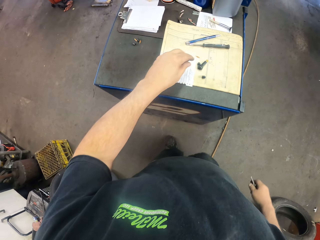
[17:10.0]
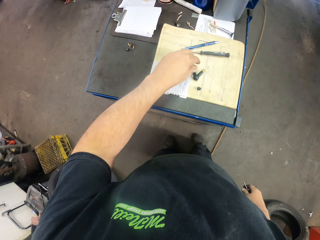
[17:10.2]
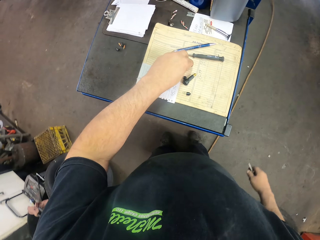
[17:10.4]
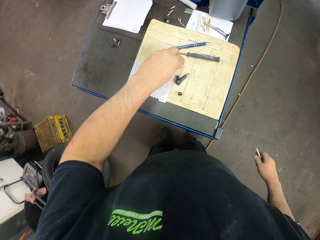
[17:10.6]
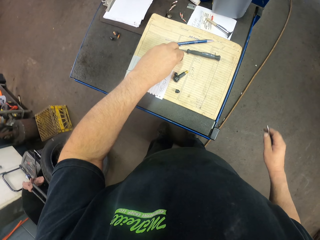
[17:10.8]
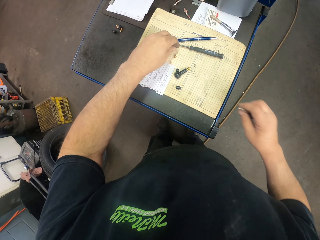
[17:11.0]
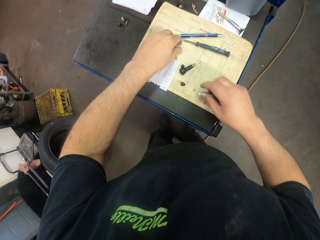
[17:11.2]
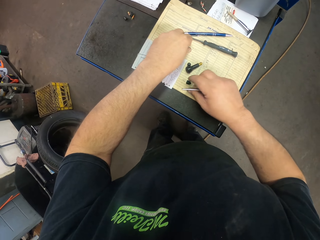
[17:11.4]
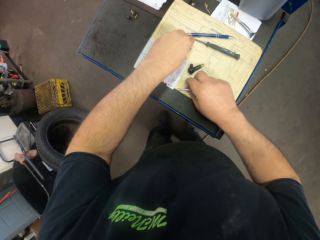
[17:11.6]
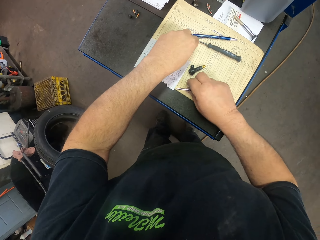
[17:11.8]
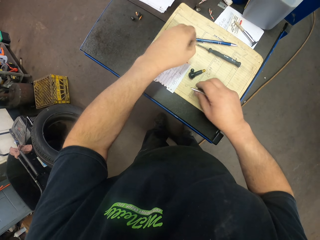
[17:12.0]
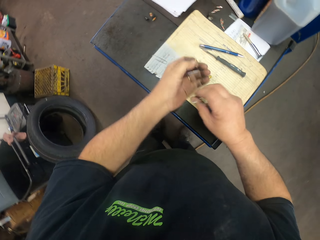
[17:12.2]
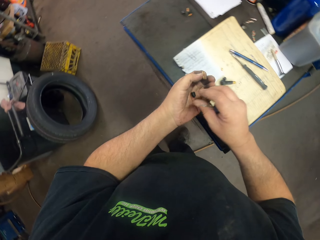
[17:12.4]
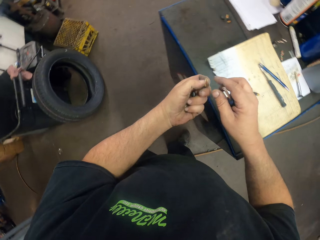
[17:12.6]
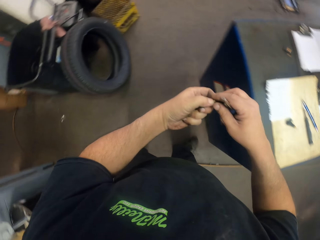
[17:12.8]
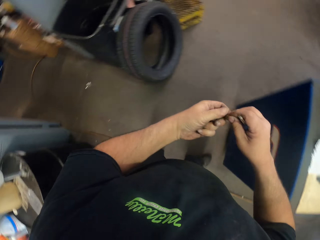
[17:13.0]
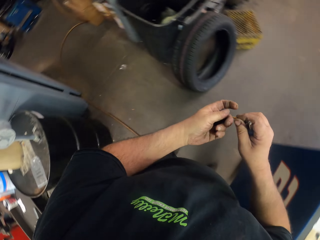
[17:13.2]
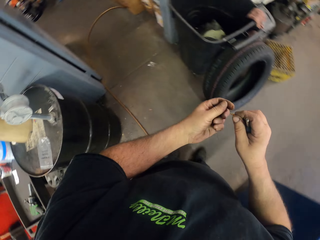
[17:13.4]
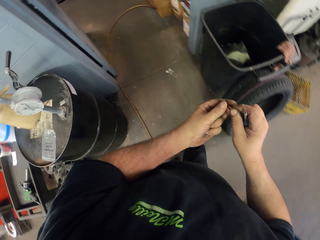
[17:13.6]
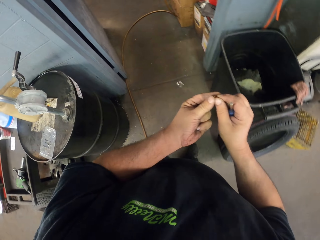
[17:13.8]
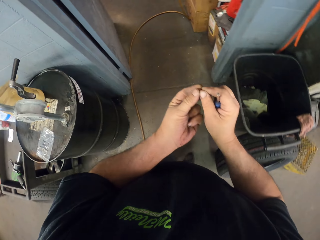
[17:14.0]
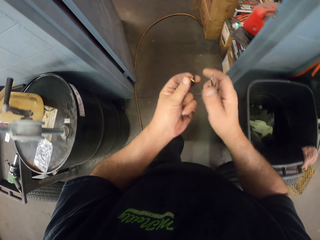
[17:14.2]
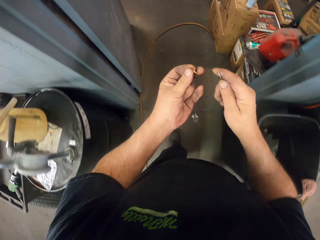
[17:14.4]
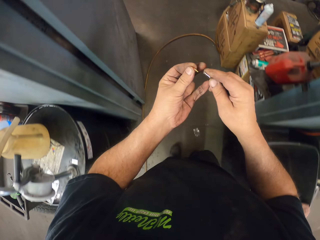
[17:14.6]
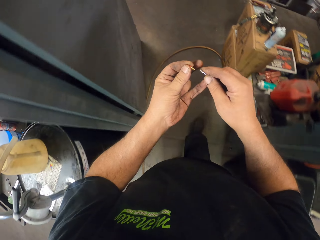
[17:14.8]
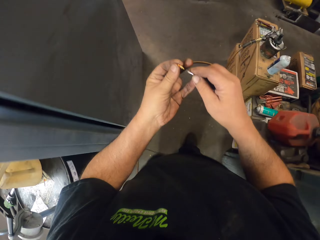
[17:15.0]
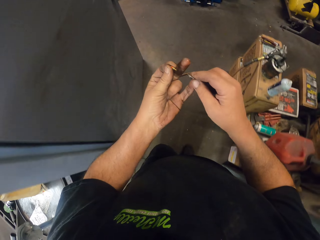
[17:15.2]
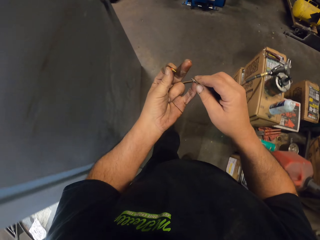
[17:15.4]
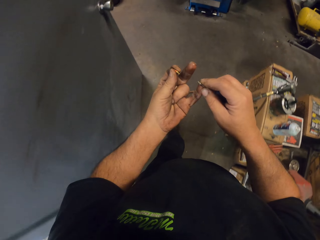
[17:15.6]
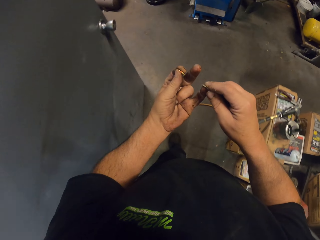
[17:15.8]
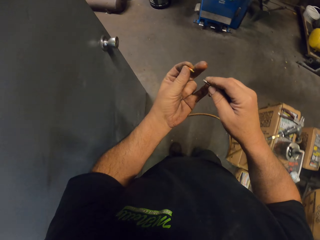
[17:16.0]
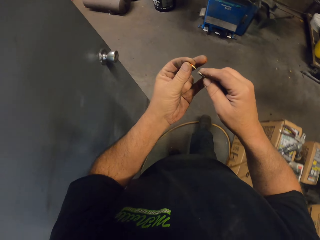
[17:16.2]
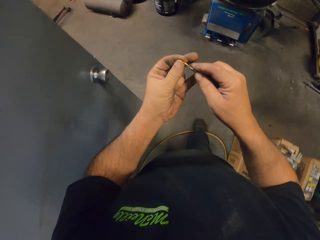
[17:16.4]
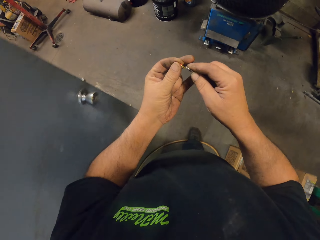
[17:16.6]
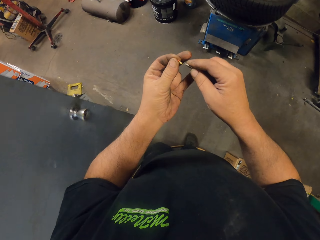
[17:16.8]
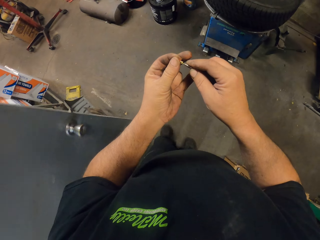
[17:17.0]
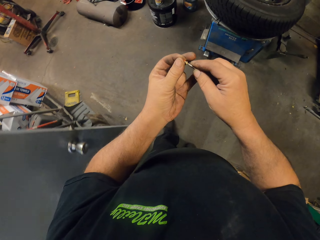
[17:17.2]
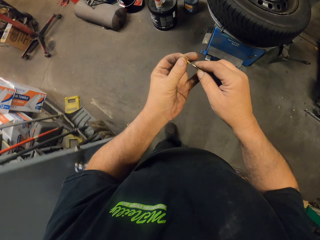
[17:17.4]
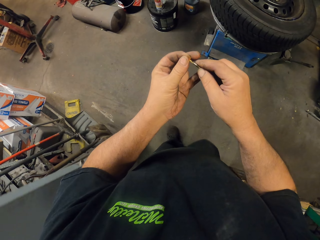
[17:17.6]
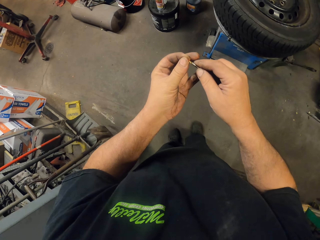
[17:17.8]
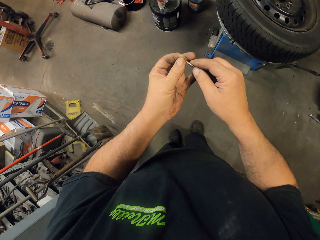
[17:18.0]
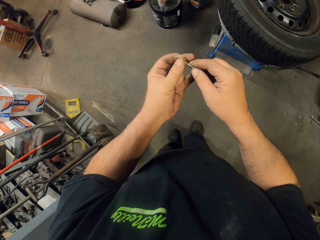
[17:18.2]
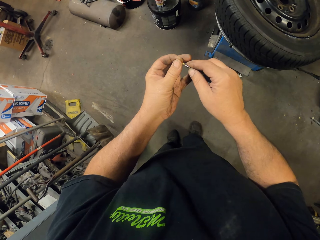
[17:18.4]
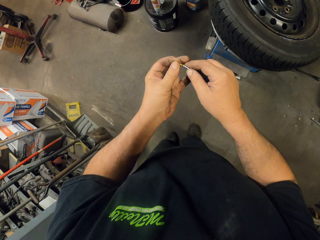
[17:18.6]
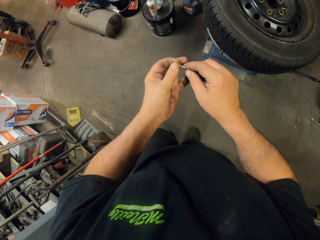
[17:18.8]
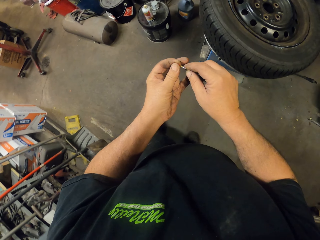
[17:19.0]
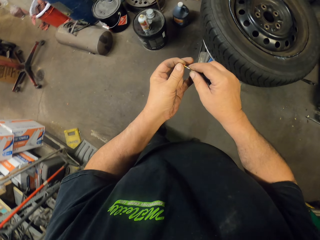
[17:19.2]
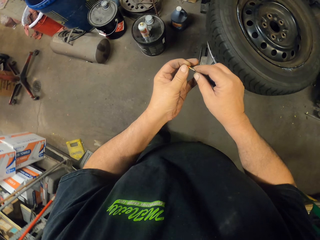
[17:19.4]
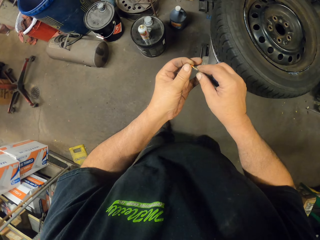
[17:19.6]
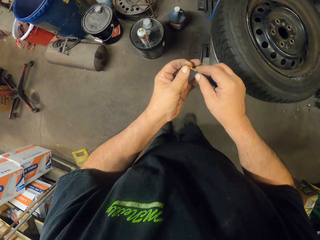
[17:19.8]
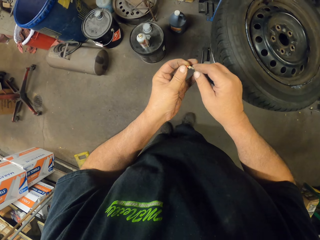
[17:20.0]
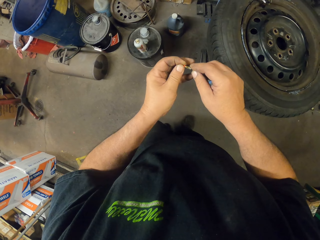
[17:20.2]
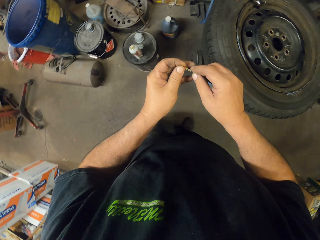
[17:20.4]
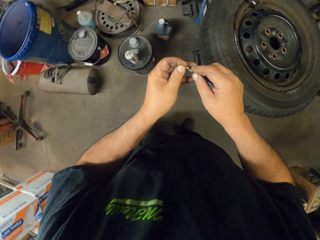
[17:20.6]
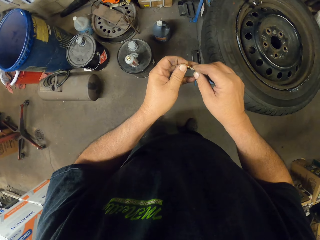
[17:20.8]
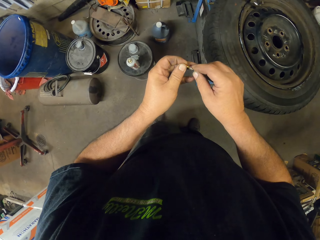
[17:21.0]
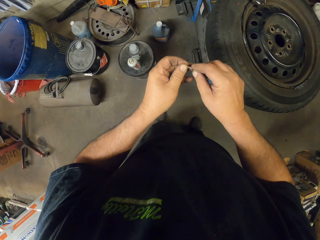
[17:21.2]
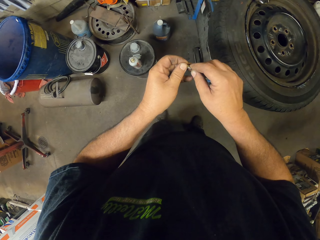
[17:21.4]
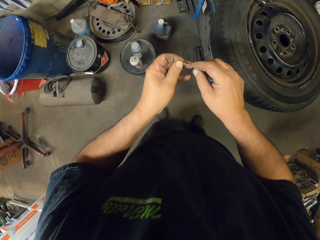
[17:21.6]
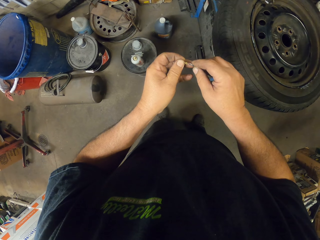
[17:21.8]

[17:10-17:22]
The camera wearer picks bolts on the table. They join the bolts. They walk in the garage. They insert the bolts on the screwdriver.

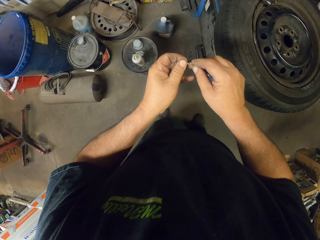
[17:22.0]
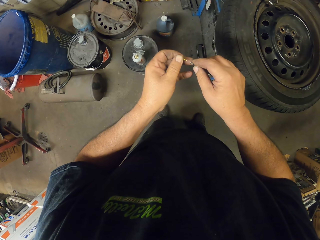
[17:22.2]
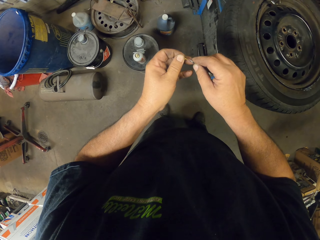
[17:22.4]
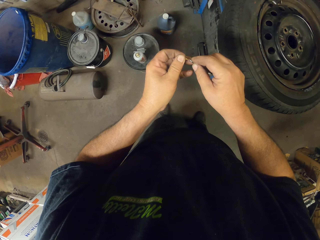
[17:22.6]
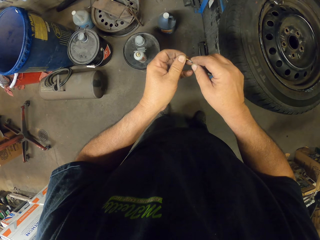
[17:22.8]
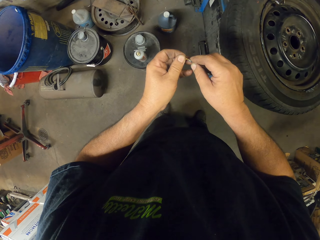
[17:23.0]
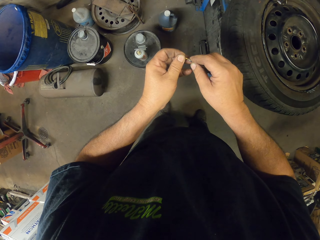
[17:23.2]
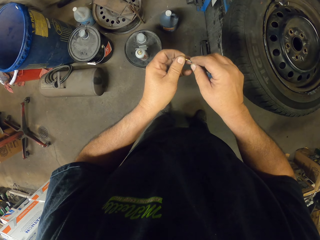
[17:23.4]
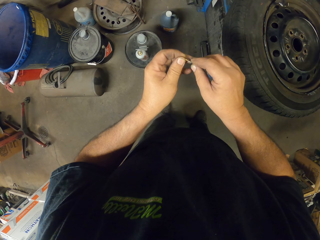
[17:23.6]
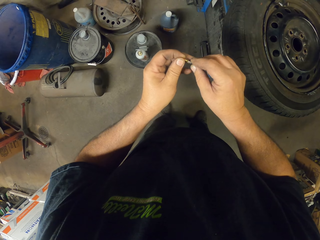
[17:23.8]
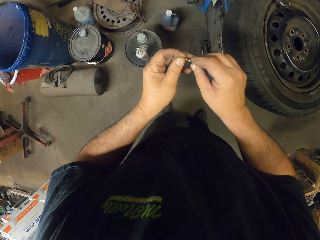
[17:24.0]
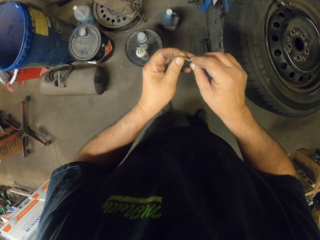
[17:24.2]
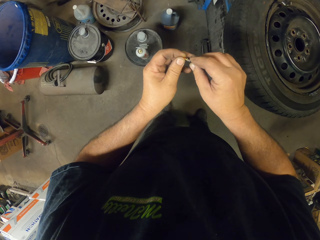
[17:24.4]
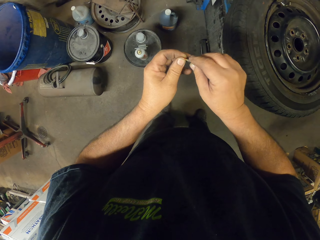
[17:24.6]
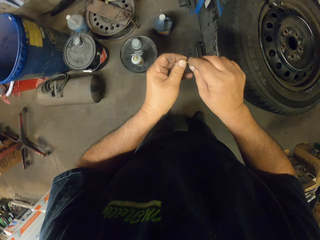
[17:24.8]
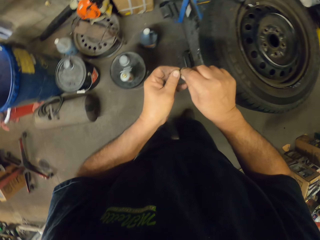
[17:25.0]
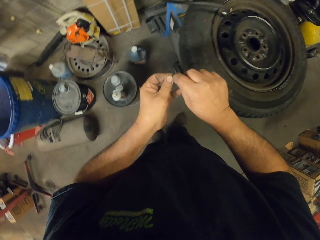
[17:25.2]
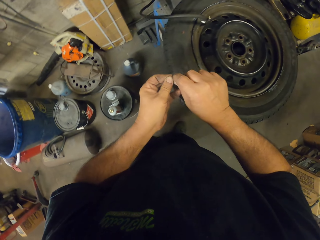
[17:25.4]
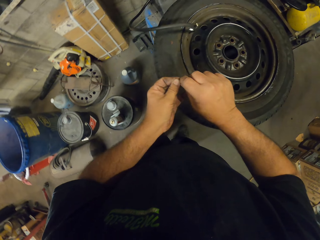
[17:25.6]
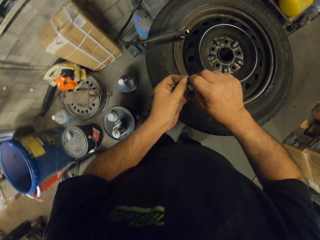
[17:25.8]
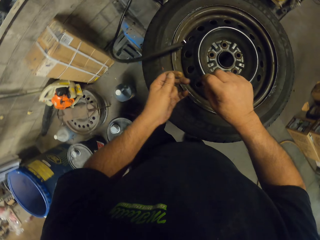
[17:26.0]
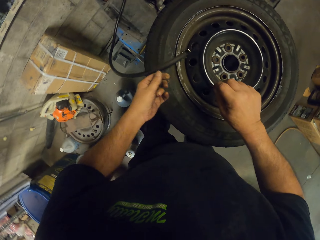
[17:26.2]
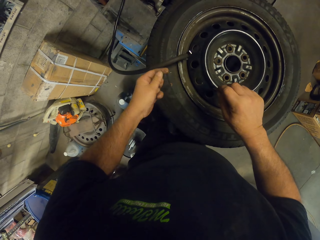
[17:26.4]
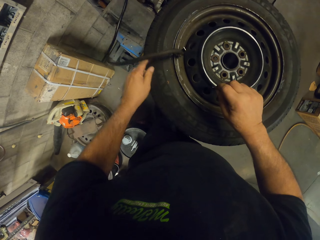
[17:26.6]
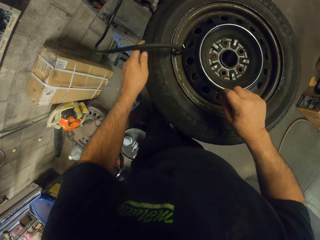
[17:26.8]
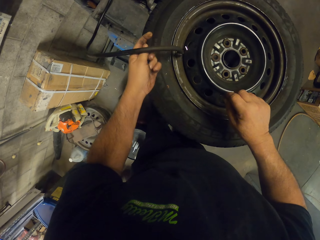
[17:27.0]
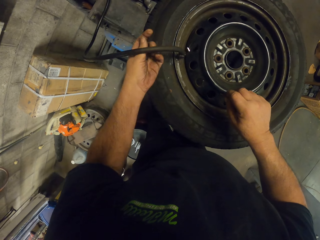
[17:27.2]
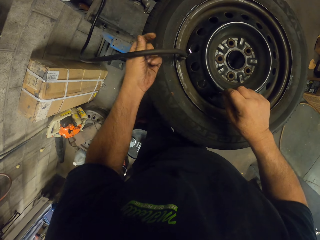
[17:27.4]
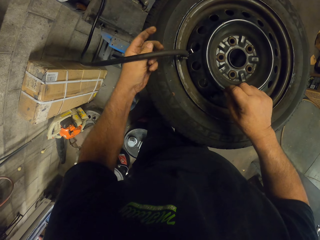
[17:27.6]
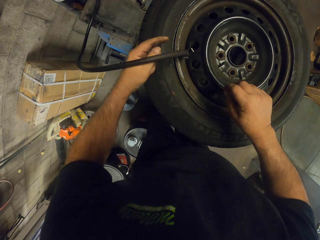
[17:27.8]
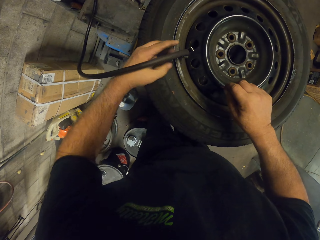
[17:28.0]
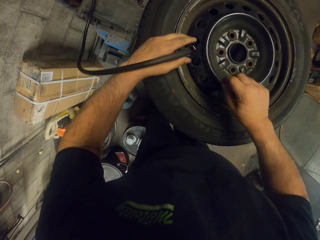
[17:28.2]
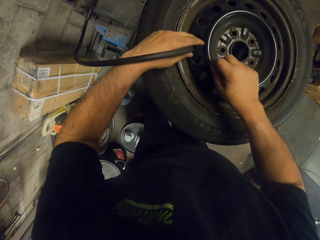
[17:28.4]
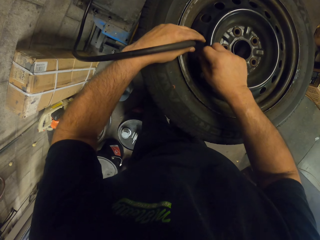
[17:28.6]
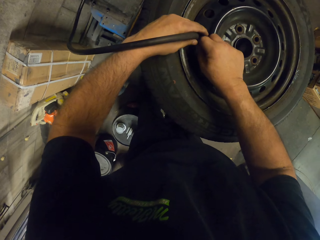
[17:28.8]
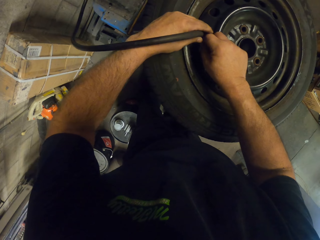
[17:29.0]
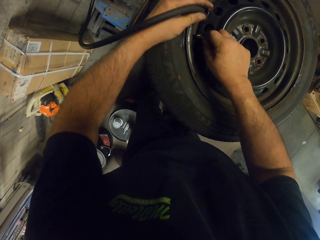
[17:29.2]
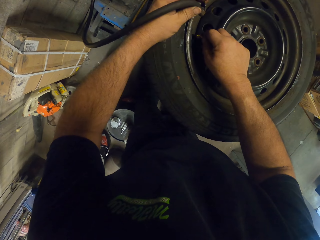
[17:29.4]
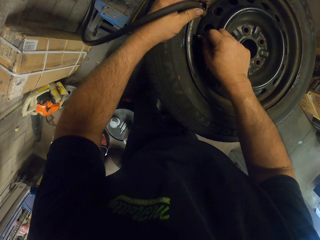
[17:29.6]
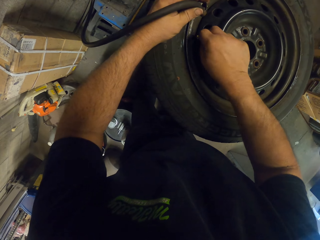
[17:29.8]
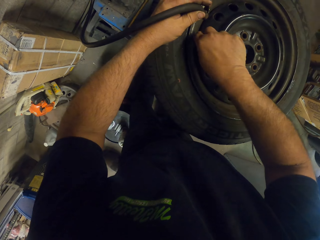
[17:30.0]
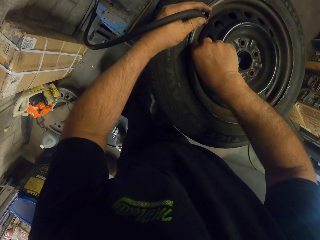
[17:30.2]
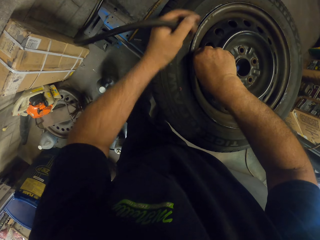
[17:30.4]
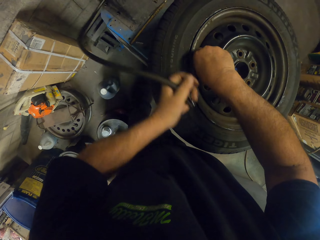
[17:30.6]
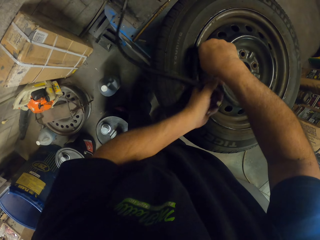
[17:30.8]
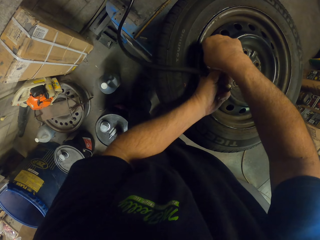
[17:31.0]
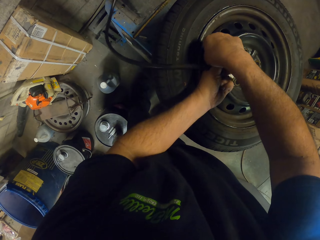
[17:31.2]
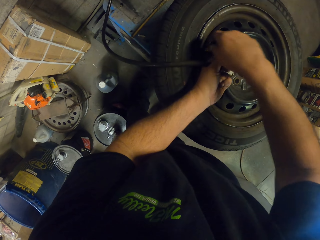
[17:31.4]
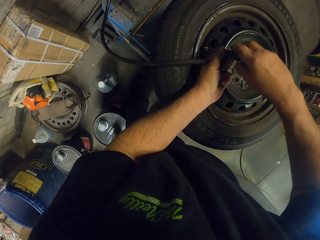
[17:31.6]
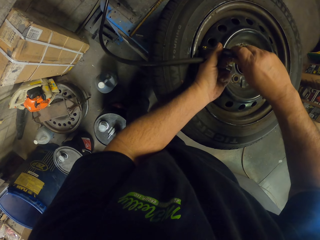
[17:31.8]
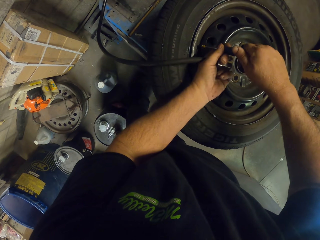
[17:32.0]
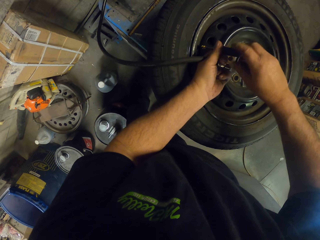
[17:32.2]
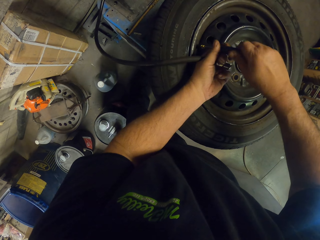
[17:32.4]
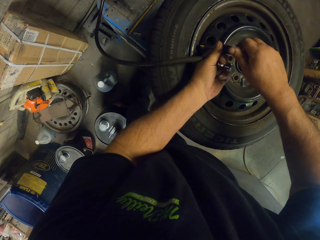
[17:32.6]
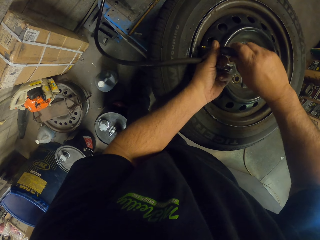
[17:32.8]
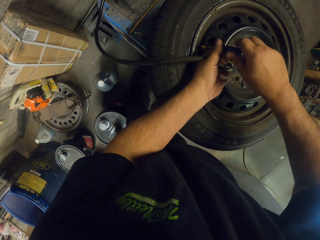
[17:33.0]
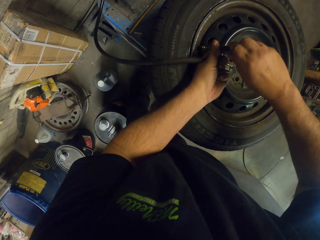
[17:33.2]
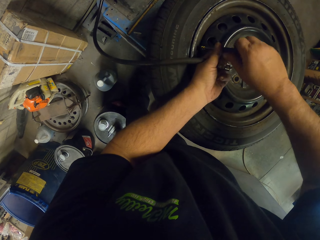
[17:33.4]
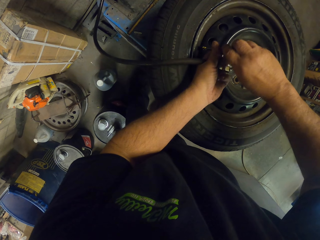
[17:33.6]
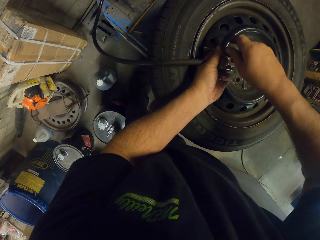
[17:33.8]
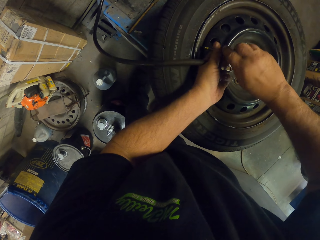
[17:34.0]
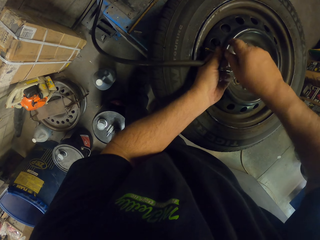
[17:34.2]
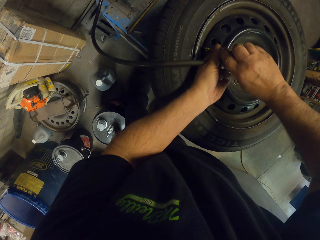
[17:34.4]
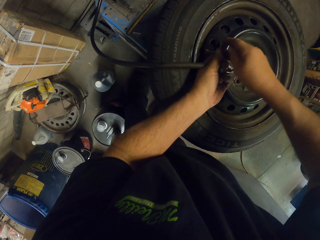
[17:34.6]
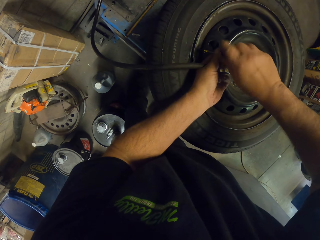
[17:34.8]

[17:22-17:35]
The camera wearer puts the bolt on the wheel. They close the pressure supply valve with the bolt. They tighten the bolt using a screwdriver.
